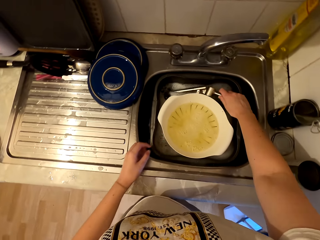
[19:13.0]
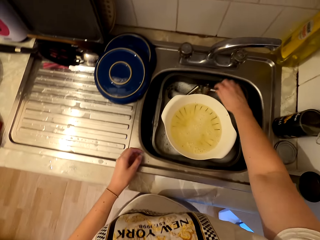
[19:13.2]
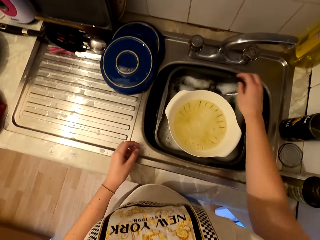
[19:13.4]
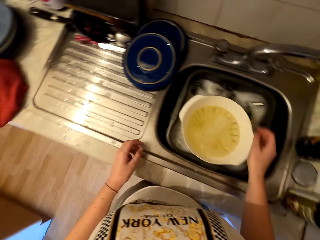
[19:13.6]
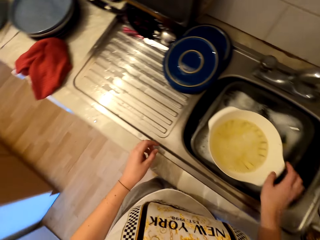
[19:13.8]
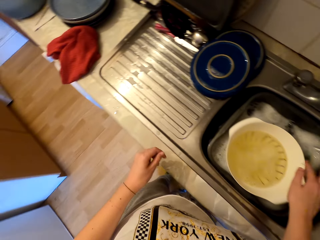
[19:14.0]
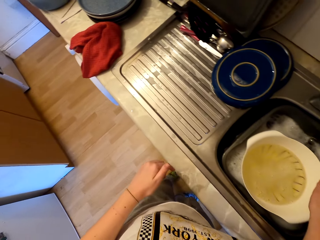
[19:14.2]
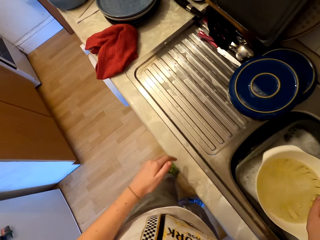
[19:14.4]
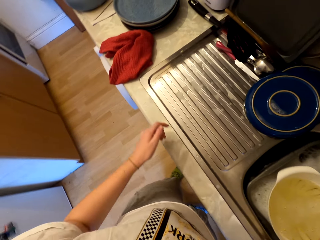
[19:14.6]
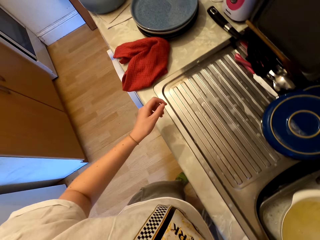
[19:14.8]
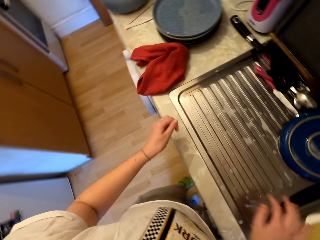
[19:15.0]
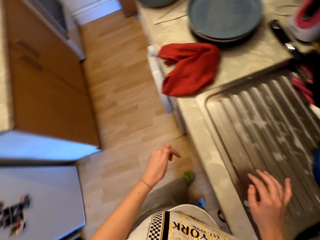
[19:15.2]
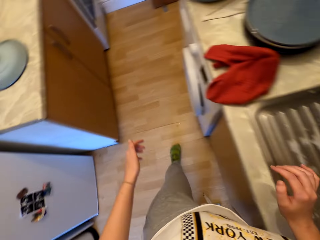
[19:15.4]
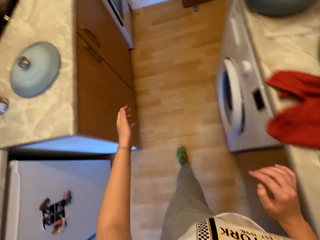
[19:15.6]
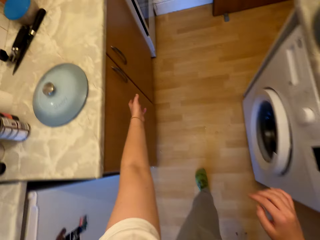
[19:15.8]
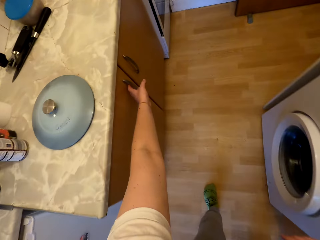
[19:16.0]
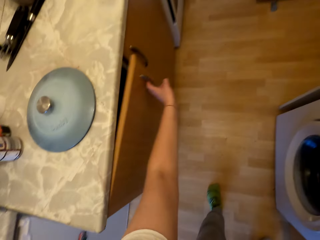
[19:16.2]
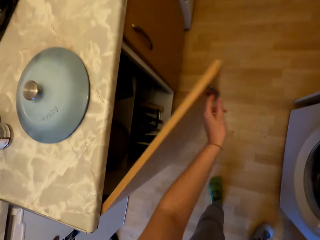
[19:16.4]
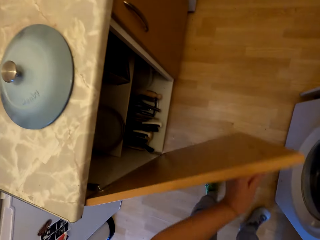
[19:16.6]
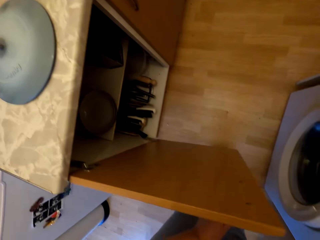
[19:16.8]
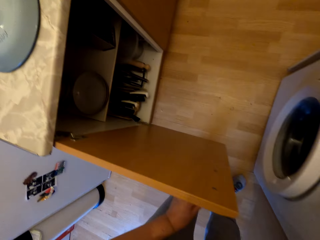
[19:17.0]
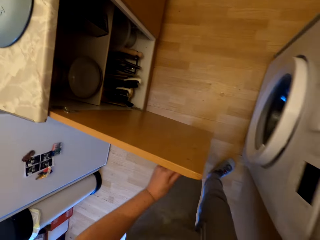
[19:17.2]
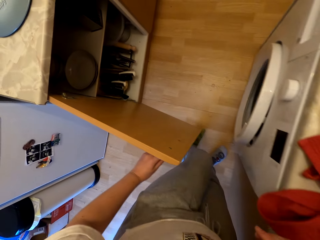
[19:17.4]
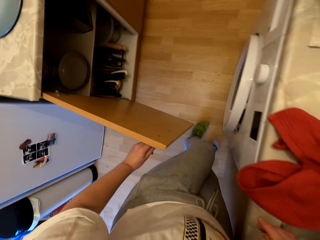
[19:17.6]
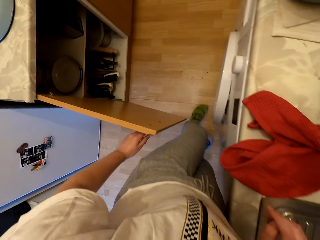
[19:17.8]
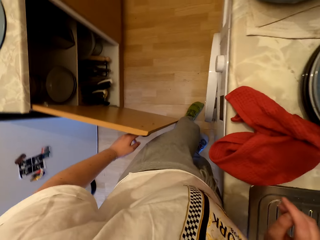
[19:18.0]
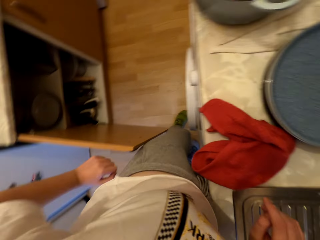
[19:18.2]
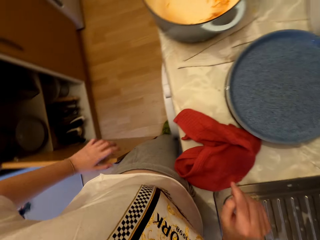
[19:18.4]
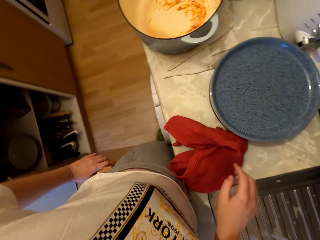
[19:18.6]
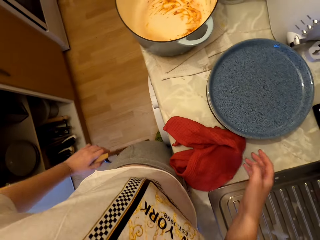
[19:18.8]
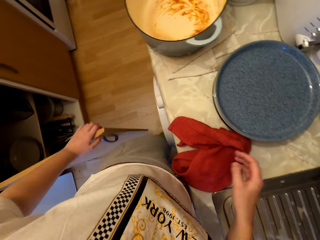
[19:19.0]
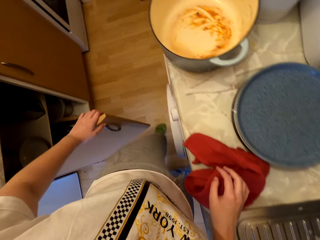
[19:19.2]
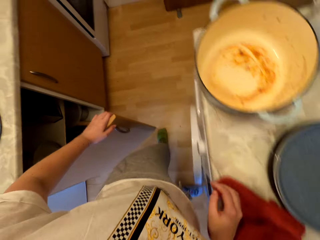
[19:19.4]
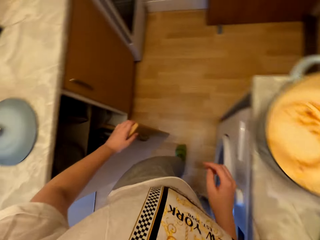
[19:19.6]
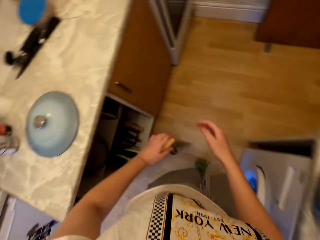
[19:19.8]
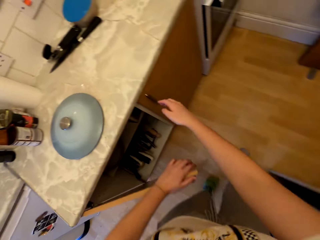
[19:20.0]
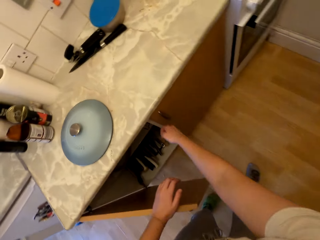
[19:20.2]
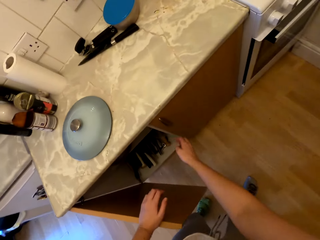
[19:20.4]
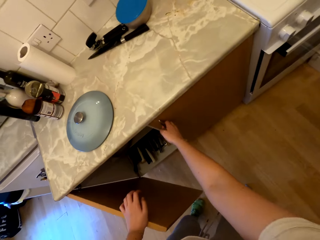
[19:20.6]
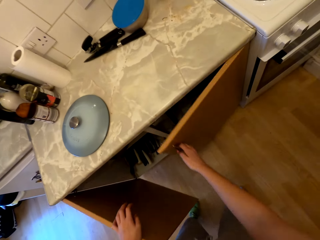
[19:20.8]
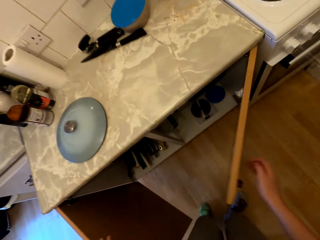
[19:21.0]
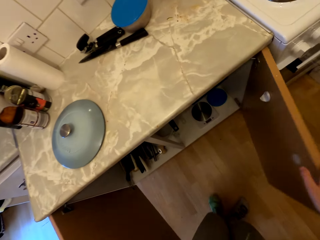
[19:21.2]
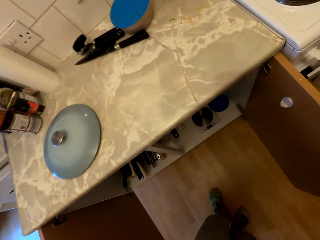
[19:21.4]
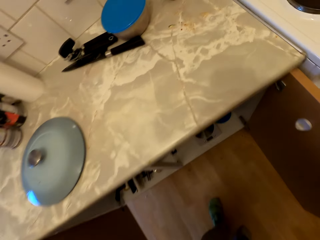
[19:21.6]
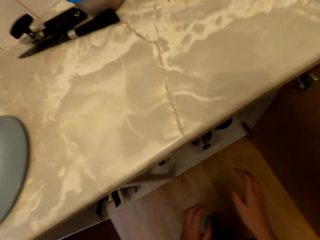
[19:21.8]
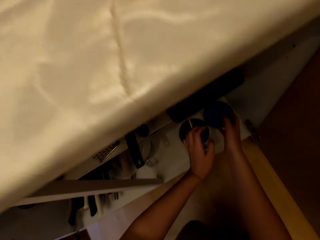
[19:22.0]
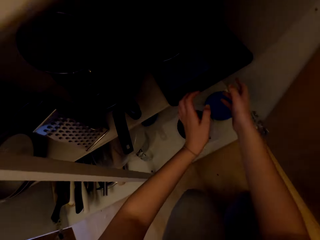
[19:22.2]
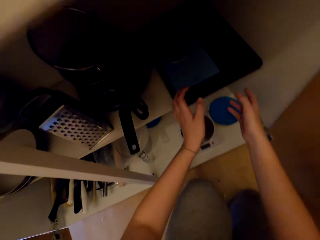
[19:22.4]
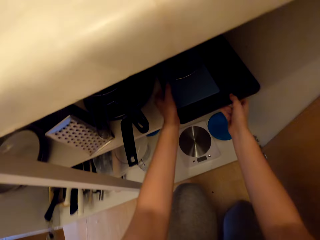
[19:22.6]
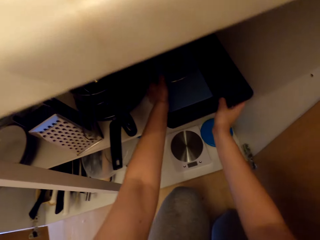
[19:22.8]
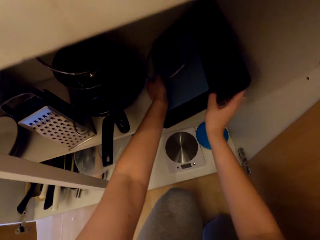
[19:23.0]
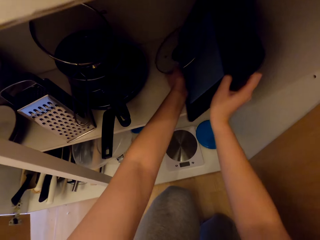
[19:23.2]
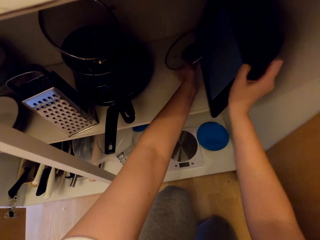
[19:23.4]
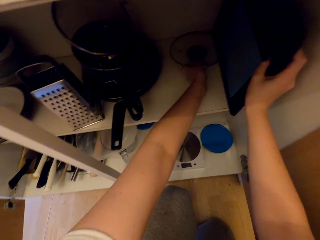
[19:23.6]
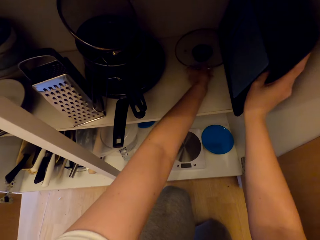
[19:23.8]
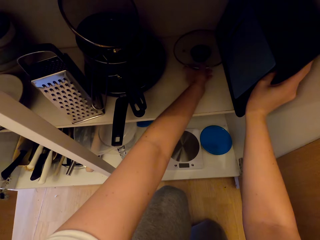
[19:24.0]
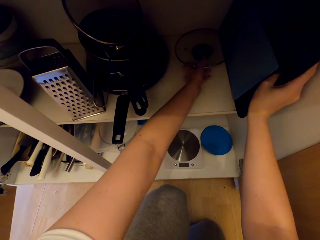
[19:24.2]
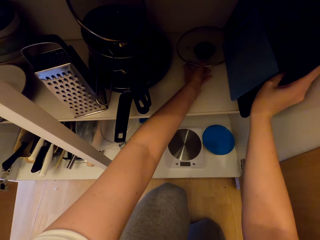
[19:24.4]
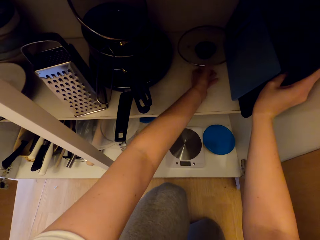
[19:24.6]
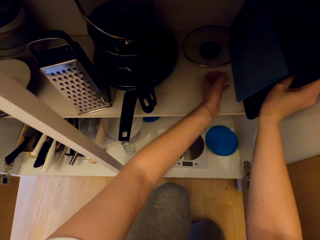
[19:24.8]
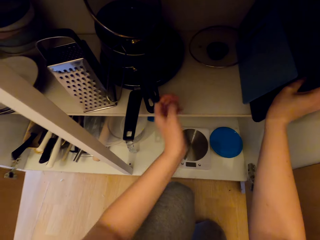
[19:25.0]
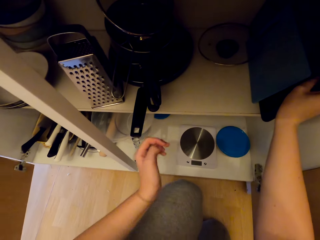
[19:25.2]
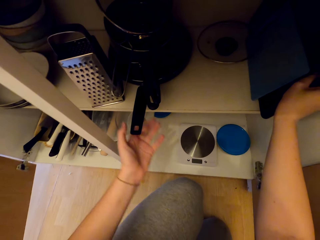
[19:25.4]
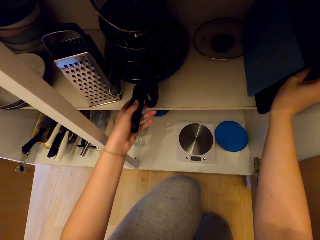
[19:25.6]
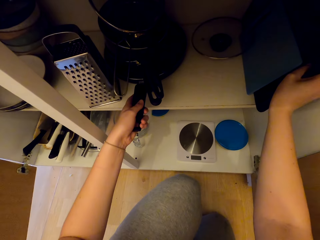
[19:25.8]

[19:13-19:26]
The camera wearer puts the garlic crusher in the sink. They move around. They open the kitchen cabinets. They move around. They open the cabinet door. They arrange utensils in the kitchen cabinet. They move trays in the cabinet.

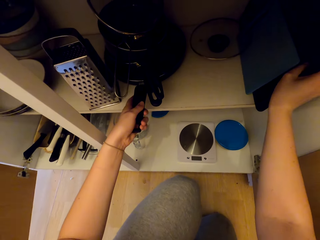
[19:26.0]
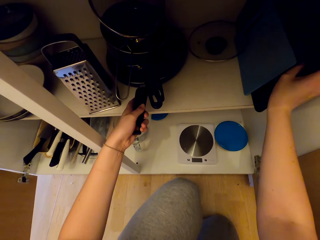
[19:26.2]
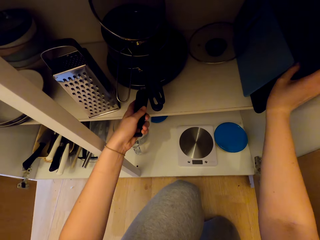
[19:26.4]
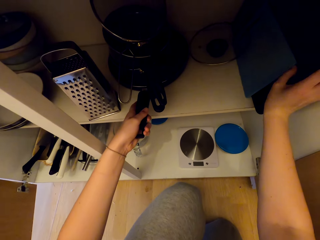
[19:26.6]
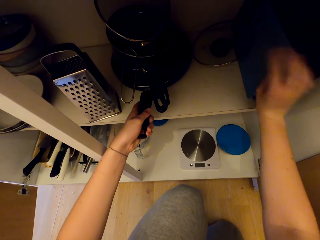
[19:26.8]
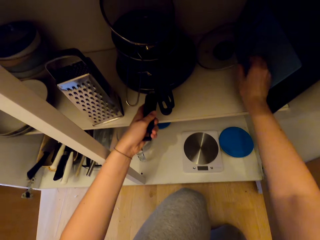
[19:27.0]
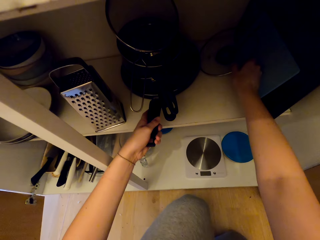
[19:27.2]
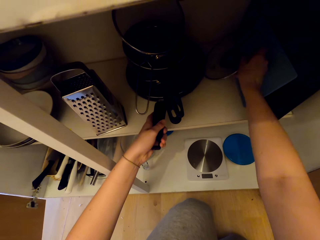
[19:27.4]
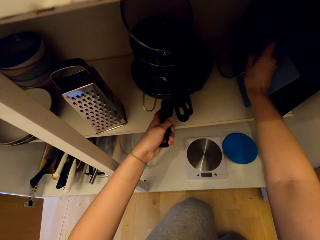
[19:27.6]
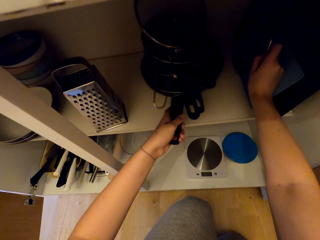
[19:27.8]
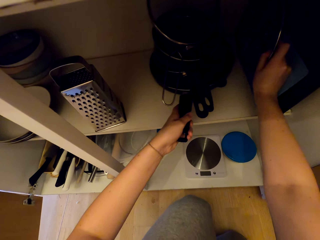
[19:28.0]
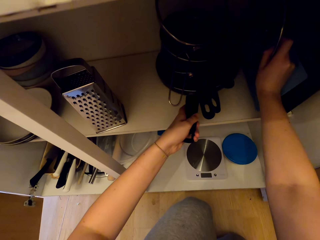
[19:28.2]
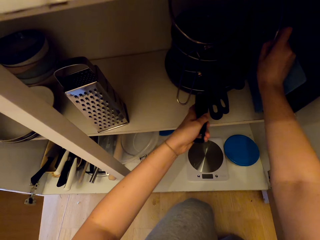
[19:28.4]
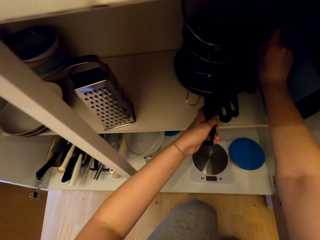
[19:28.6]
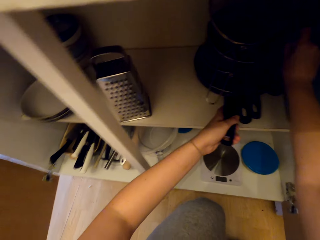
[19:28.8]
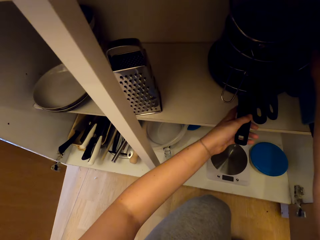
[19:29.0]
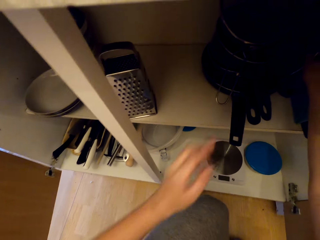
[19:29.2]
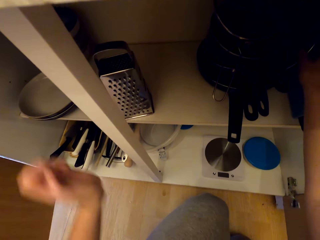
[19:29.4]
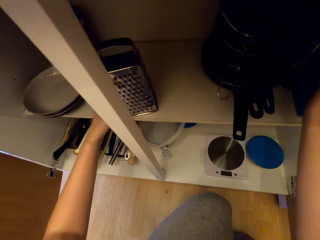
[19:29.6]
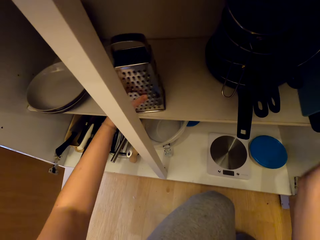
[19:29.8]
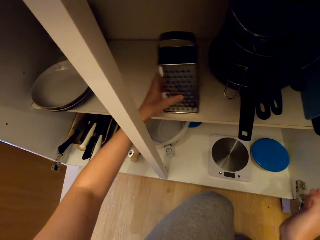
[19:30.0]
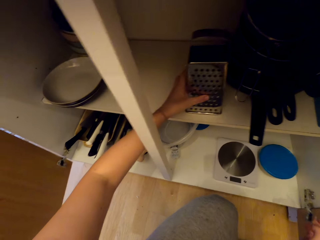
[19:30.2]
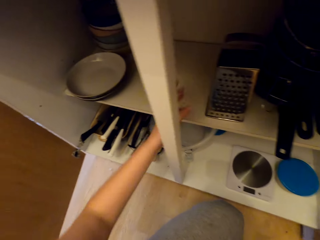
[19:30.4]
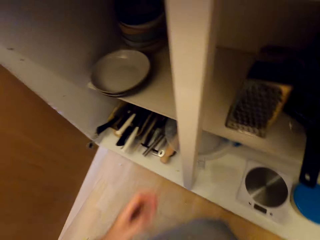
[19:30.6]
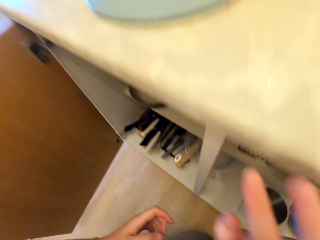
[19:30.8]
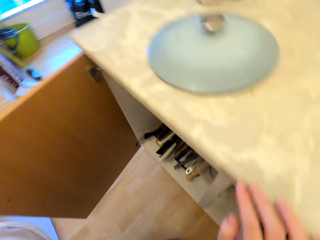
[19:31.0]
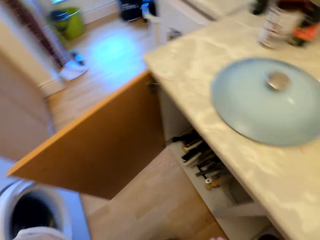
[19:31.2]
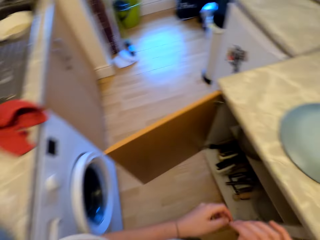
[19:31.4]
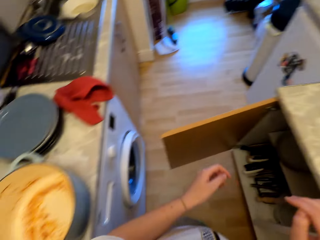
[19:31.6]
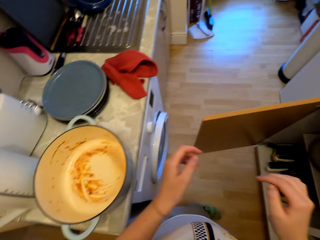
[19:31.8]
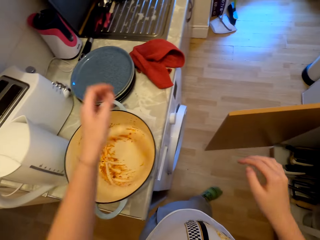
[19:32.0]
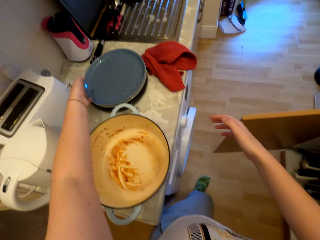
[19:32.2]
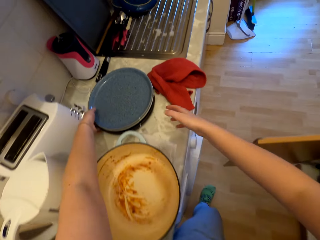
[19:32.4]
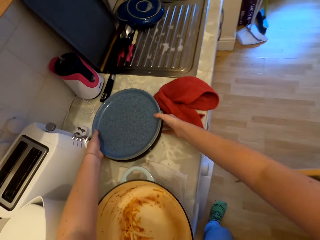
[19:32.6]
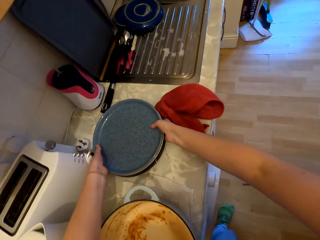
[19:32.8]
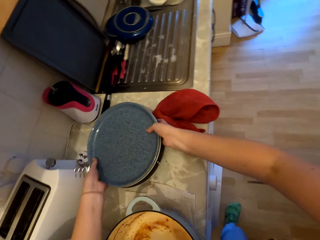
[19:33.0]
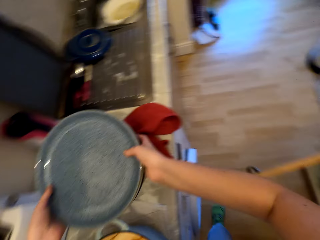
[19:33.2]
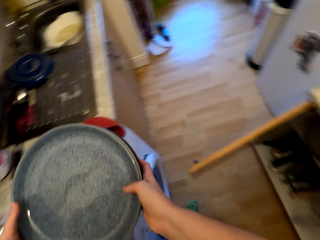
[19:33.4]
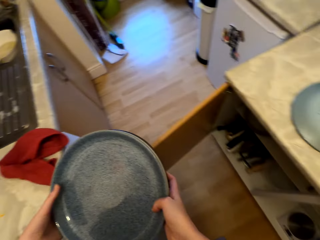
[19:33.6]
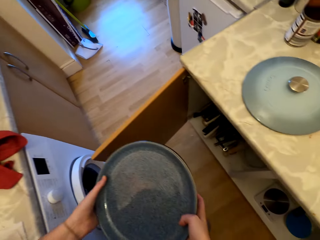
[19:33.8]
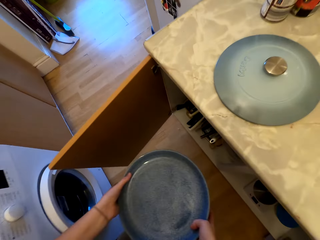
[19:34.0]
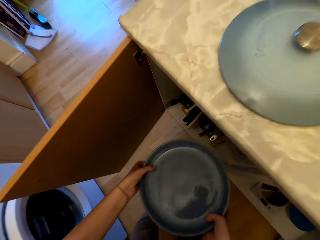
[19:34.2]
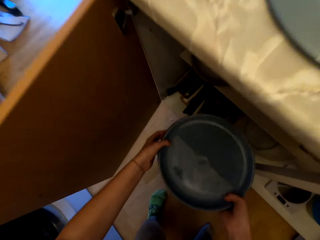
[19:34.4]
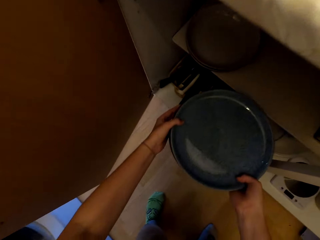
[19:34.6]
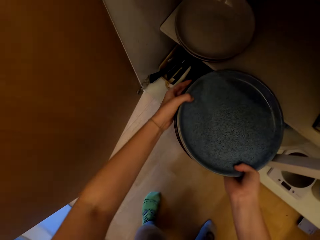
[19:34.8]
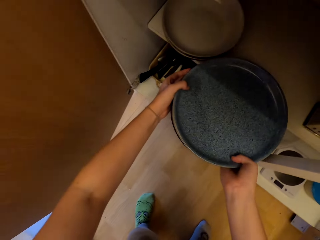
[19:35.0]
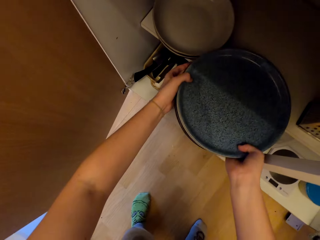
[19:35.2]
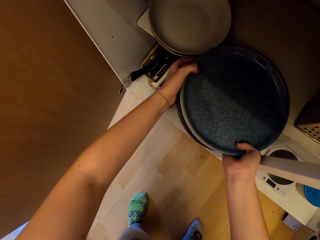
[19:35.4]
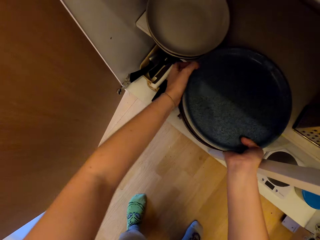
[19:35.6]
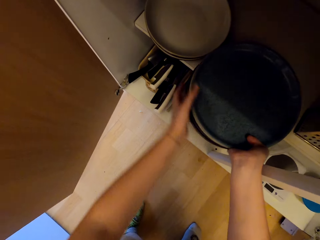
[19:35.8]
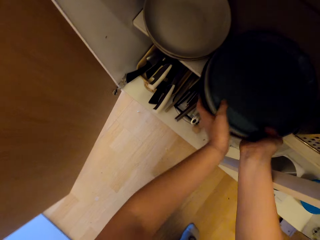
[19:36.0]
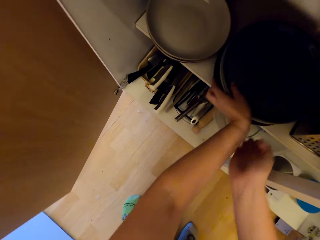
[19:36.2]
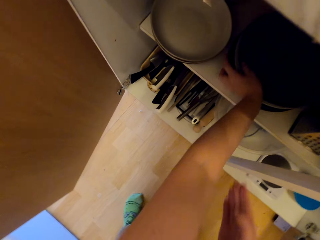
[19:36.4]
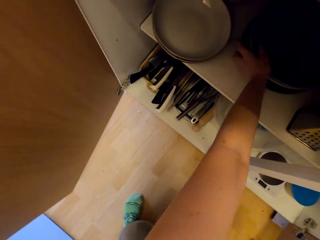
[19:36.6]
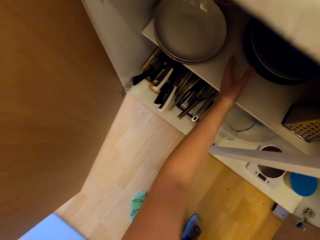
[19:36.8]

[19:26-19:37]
The camera wearer pushes the cooking pots. They push the grinder. They move around. They pick up plates from the counter. They place the plates in the kitchen cabinet.
